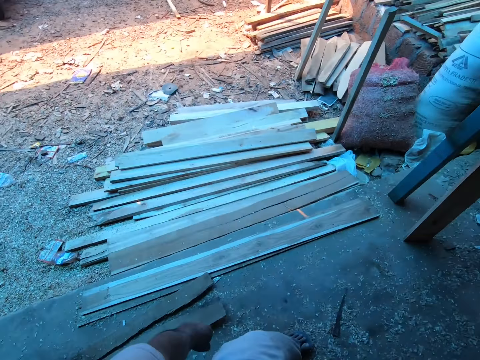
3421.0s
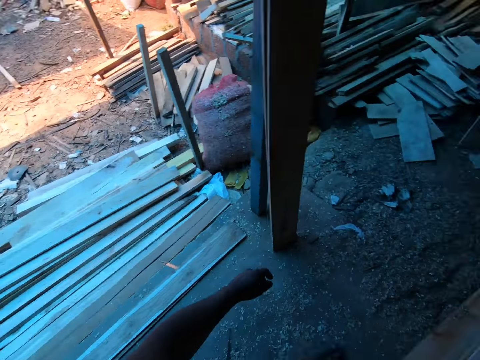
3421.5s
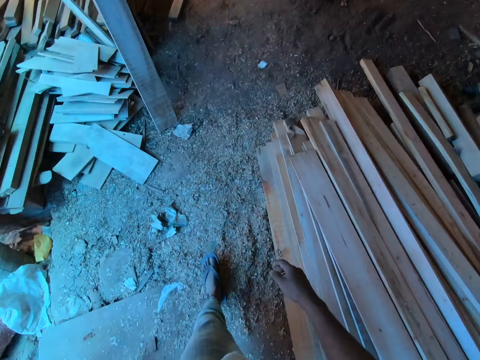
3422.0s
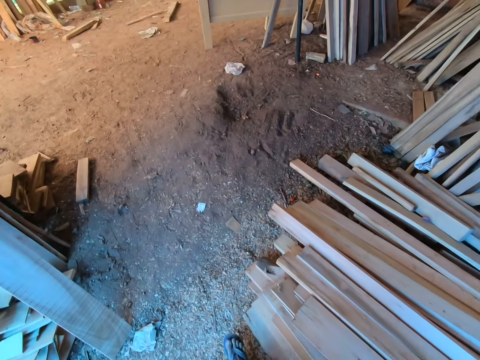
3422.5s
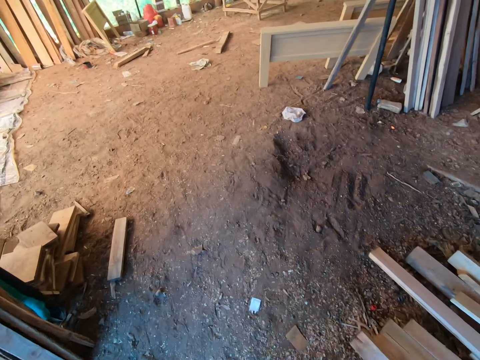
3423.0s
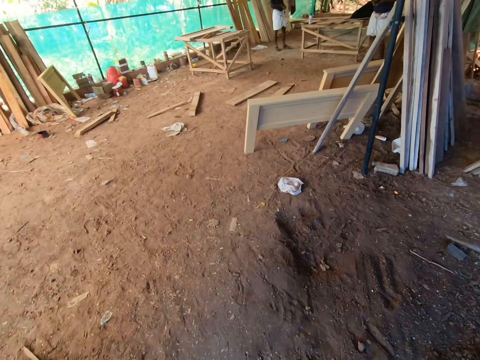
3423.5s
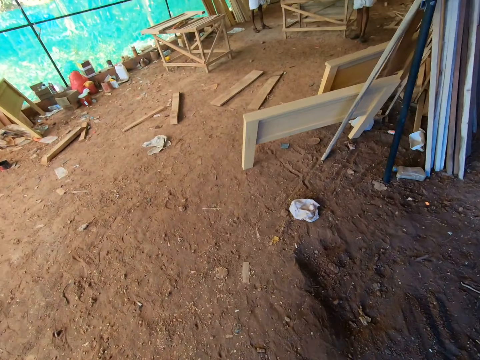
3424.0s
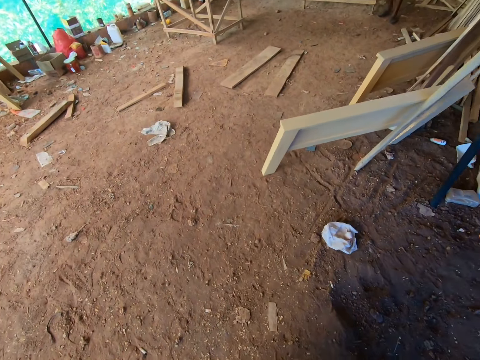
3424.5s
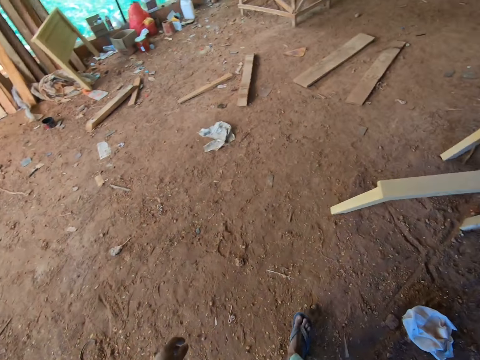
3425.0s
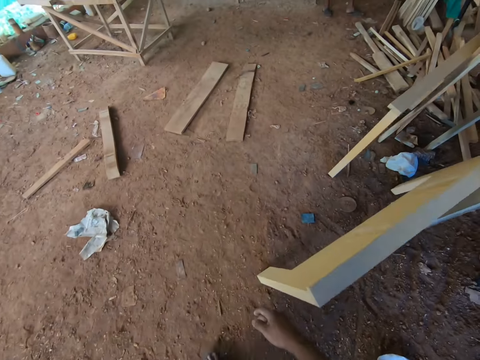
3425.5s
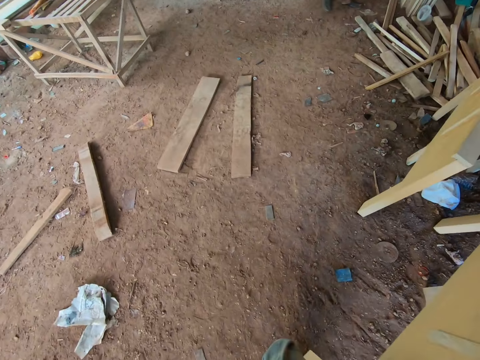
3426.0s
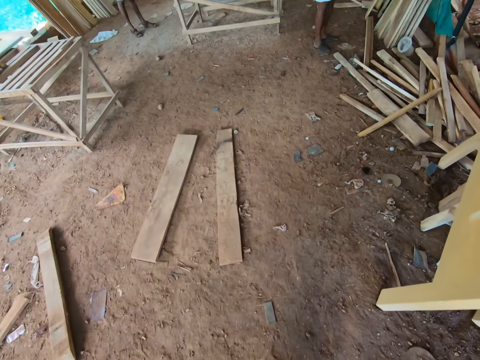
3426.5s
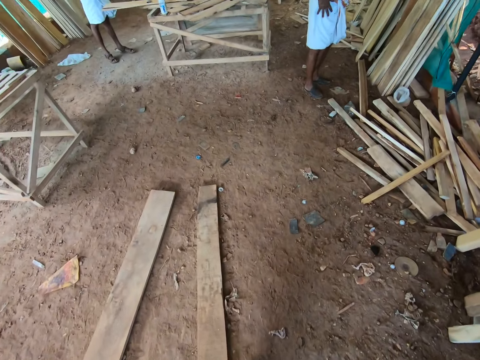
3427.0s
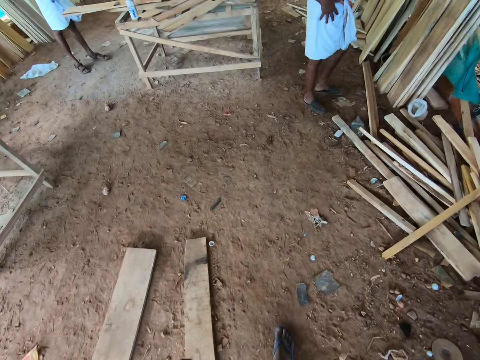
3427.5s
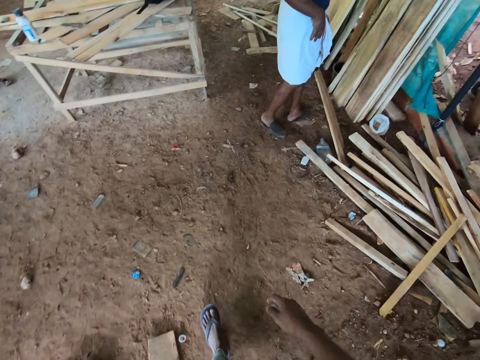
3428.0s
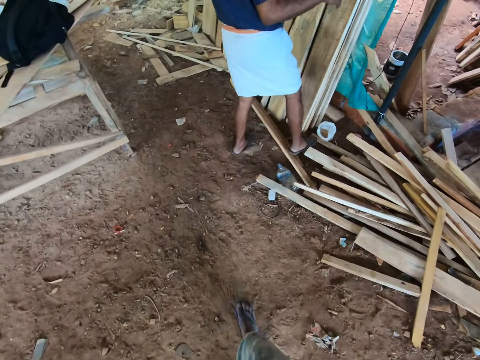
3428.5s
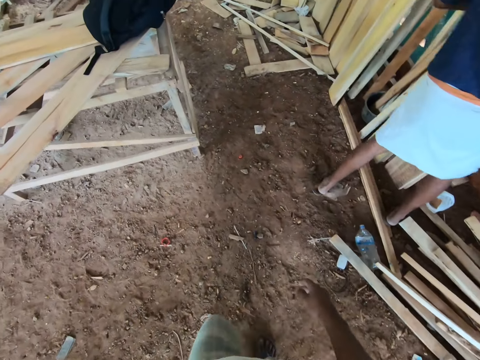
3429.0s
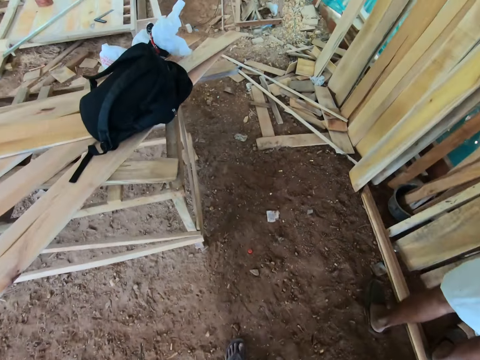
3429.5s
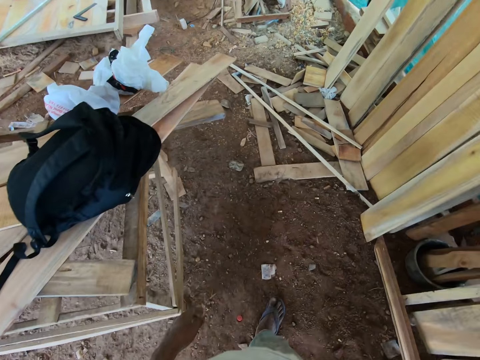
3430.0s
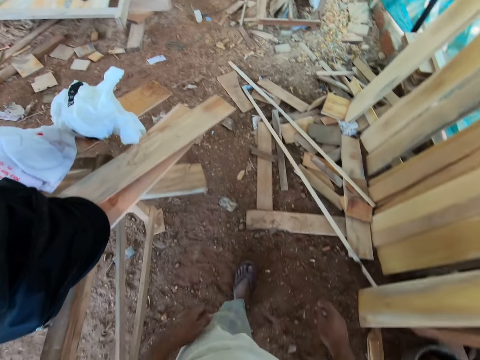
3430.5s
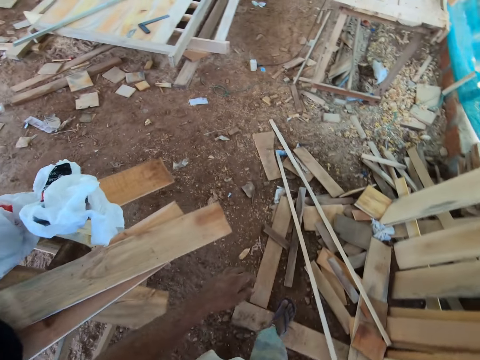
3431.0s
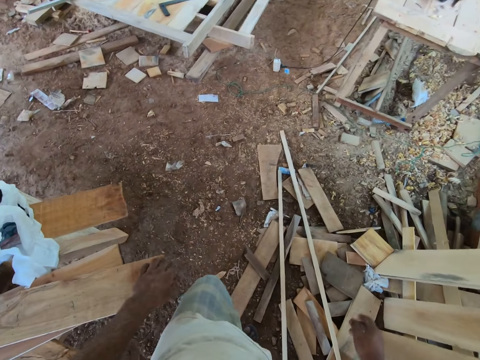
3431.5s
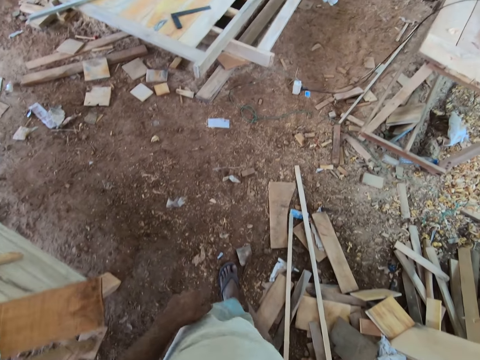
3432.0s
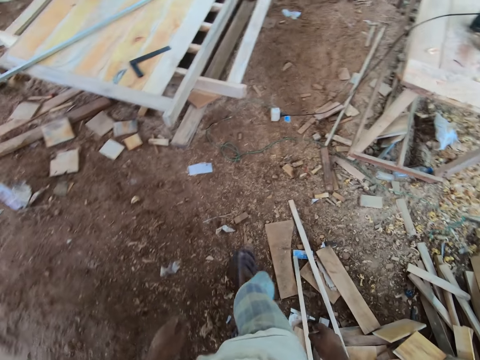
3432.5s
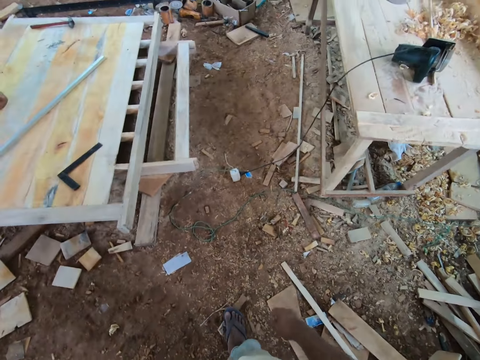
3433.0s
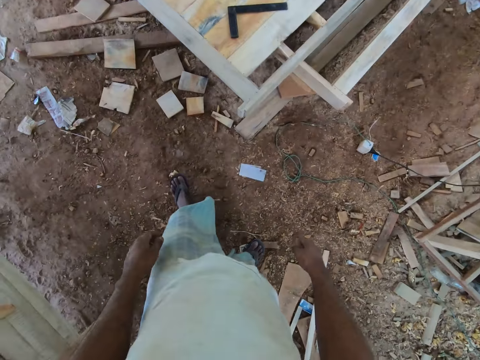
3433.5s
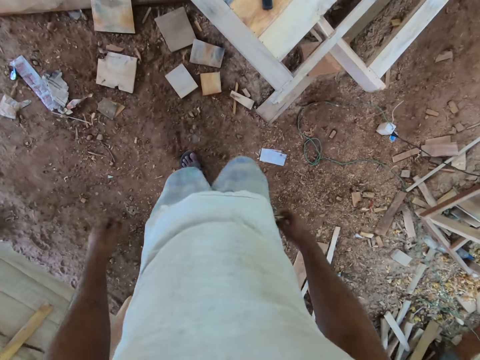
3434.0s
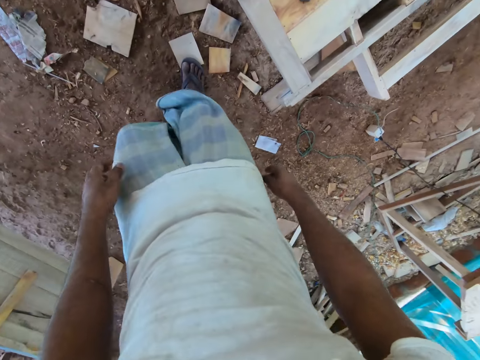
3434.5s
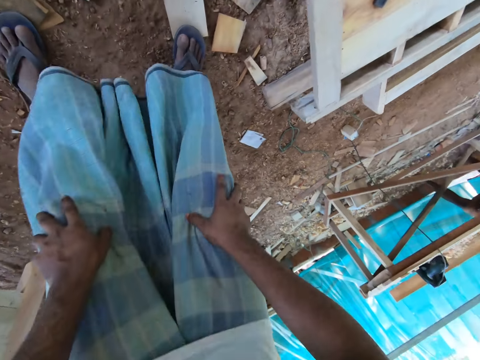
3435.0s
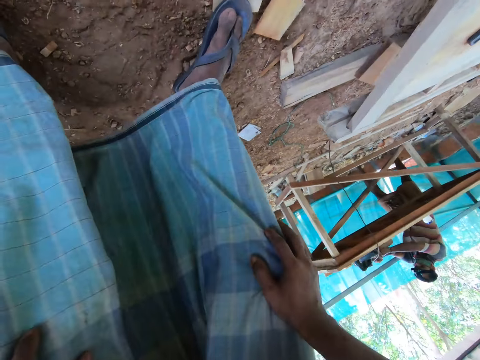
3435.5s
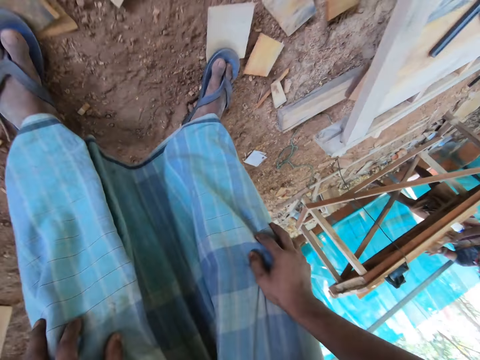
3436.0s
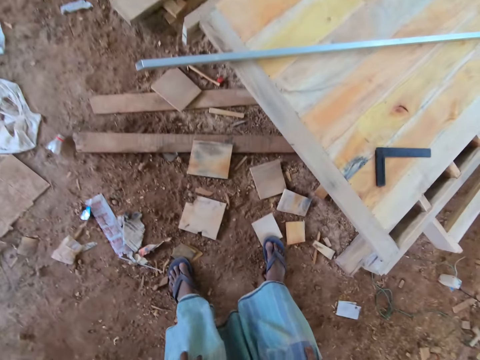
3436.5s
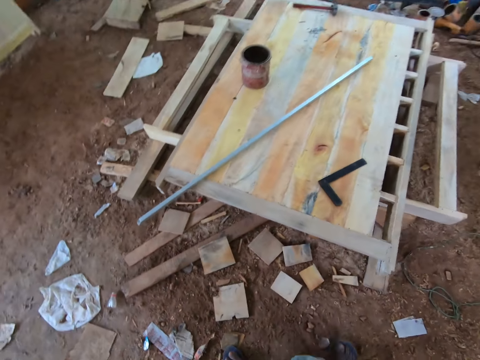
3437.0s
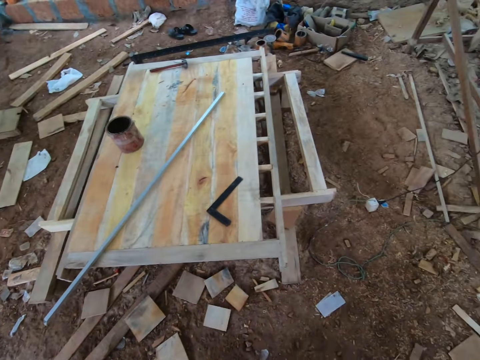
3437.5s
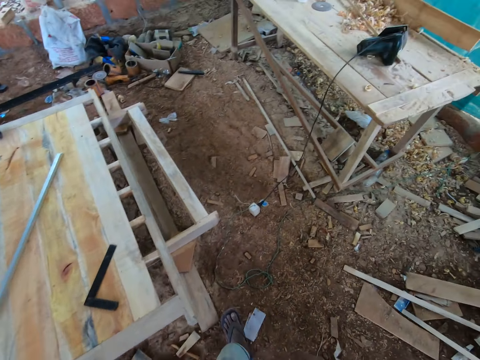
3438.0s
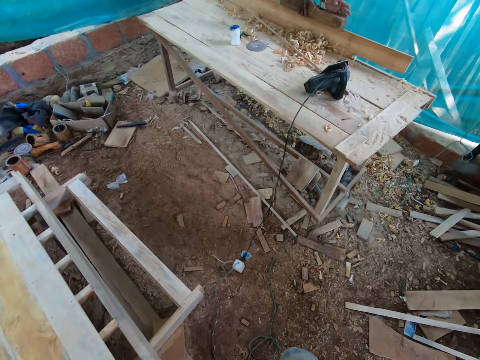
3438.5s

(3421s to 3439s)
A man moves. The camera wearer interacts with the man. They speak. They bend.

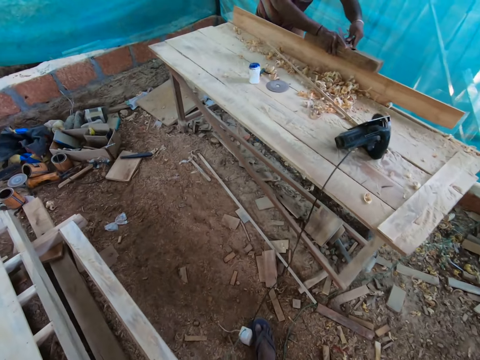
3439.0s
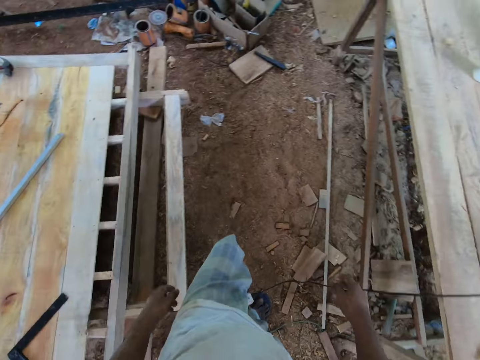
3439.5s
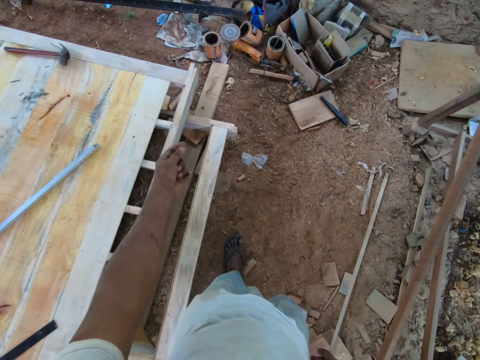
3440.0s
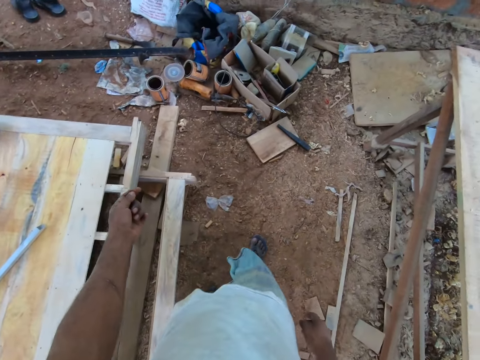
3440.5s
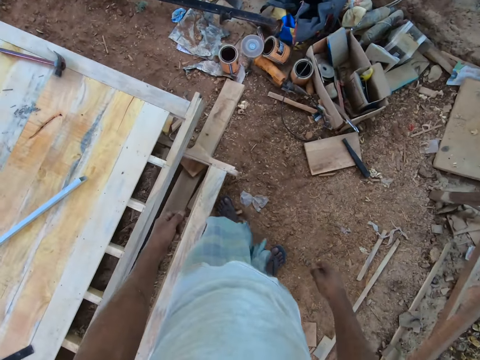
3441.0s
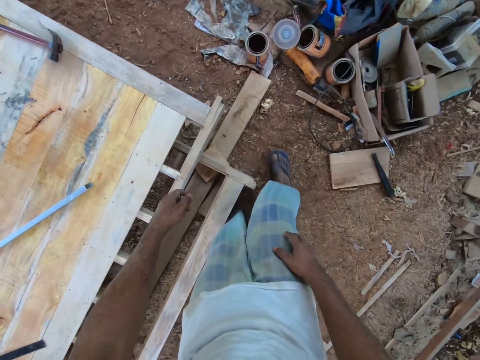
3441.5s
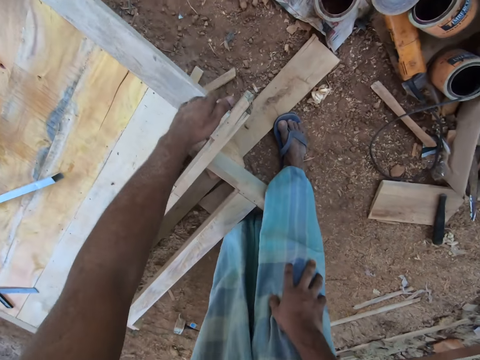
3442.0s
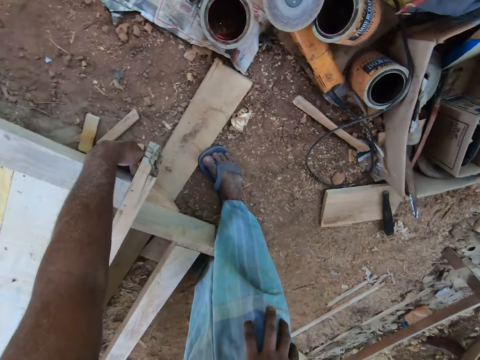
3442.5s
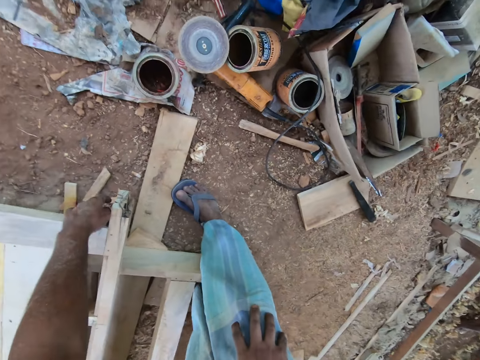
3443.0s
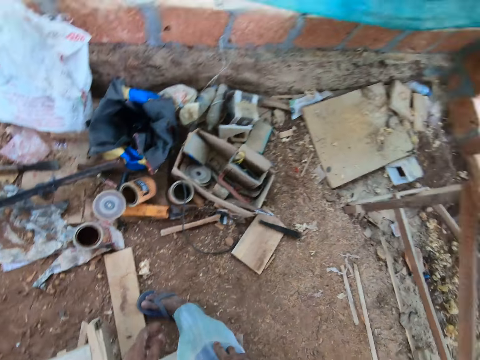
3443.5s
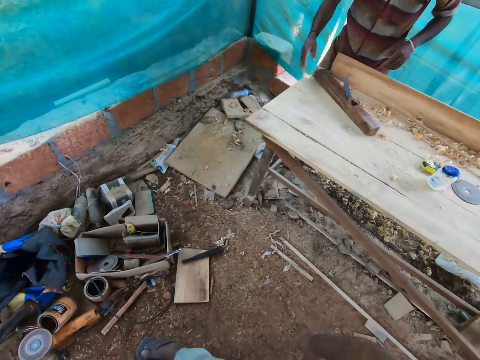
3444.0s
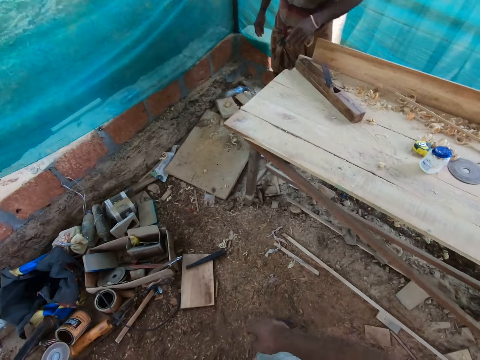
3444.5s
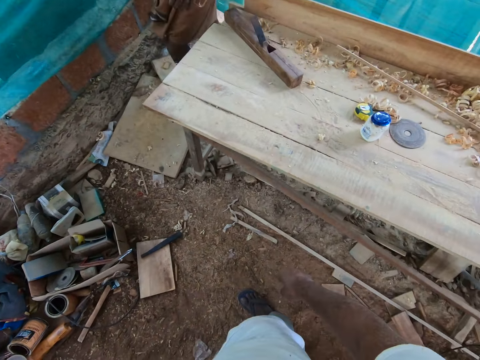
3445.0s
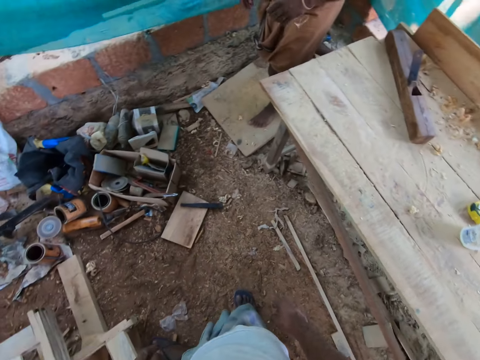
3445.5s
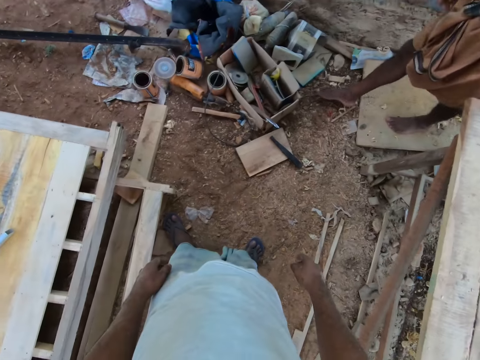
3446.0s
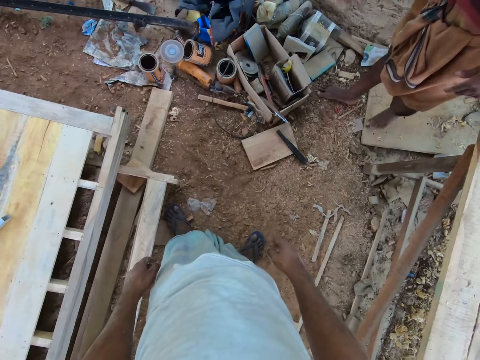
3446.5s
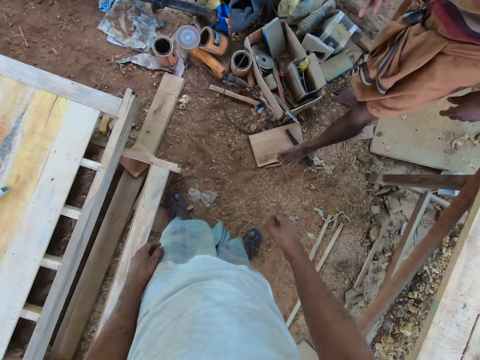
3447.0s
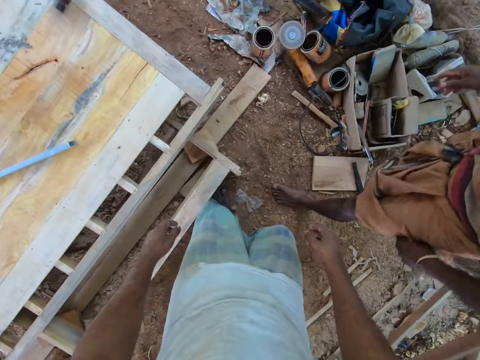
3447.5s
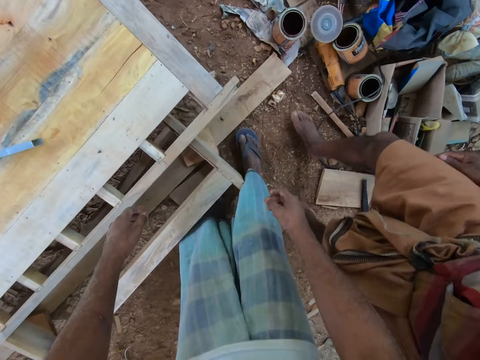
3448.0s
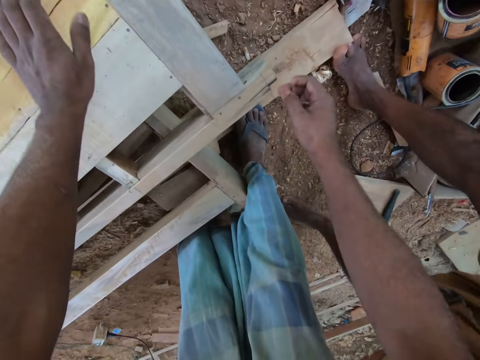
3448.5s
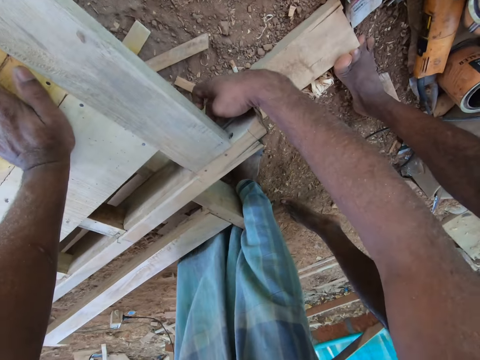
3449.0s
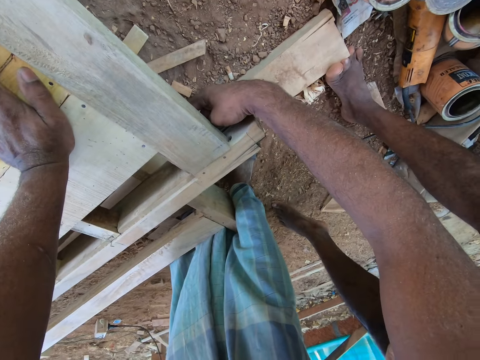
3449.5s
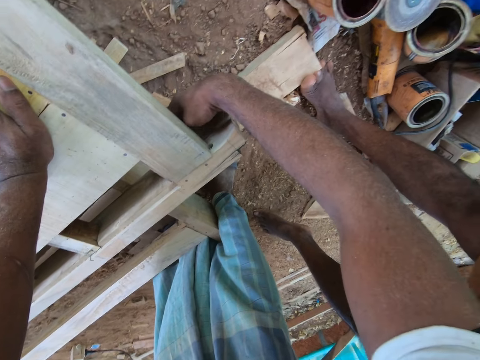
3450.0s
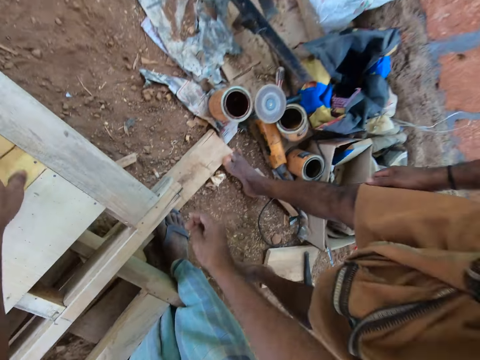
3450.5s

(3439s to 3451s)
The camera wearer walks. He touches a pallet with his left hand. A man walks. The camera wearer places his left hand on the pallet. He touches the pallet with his right hand.
